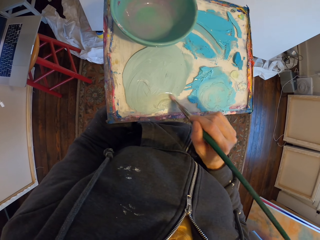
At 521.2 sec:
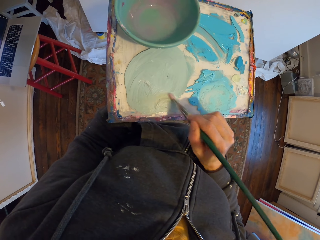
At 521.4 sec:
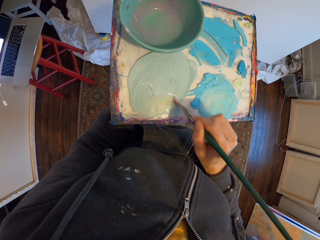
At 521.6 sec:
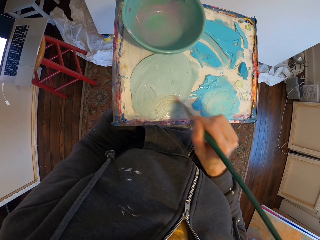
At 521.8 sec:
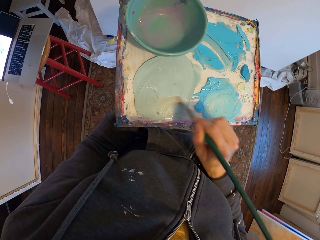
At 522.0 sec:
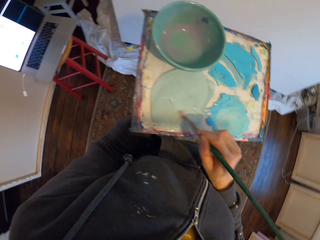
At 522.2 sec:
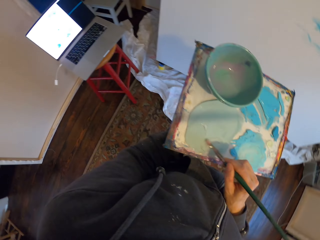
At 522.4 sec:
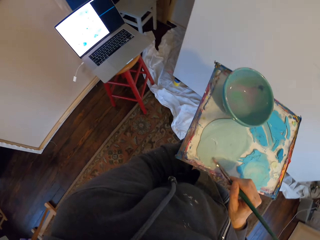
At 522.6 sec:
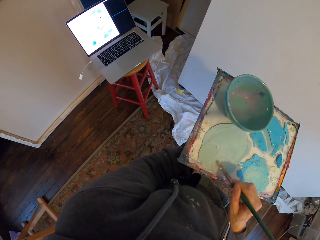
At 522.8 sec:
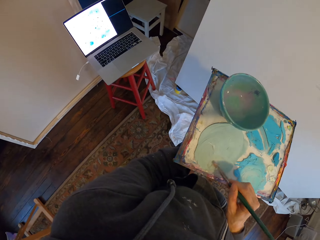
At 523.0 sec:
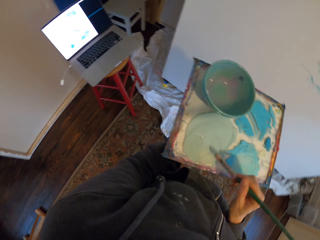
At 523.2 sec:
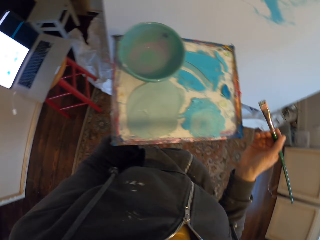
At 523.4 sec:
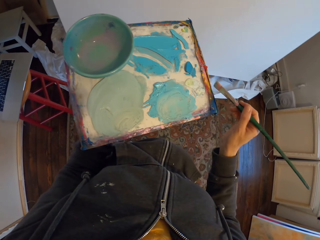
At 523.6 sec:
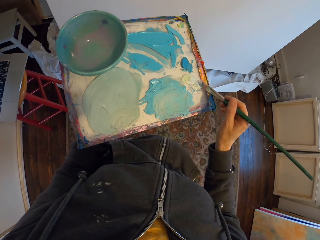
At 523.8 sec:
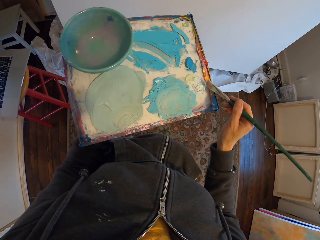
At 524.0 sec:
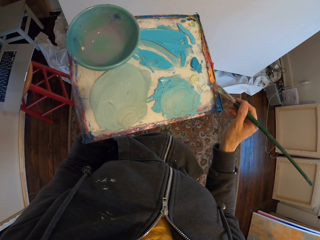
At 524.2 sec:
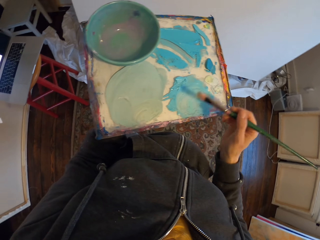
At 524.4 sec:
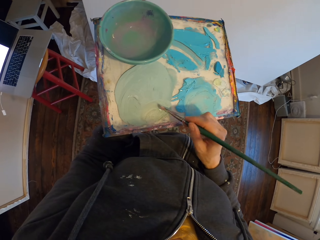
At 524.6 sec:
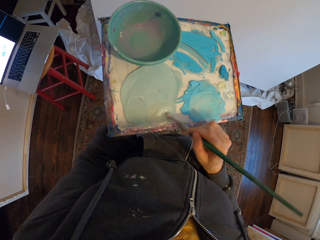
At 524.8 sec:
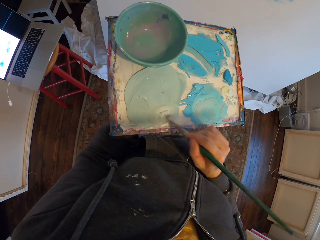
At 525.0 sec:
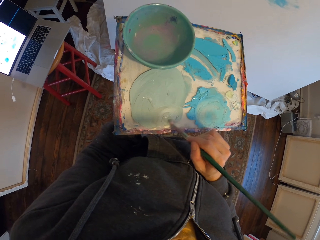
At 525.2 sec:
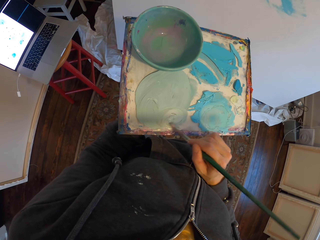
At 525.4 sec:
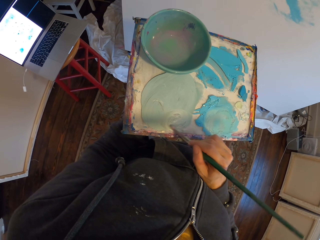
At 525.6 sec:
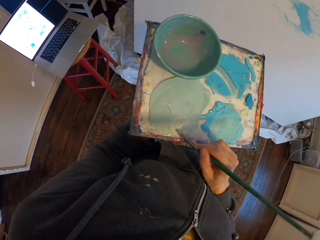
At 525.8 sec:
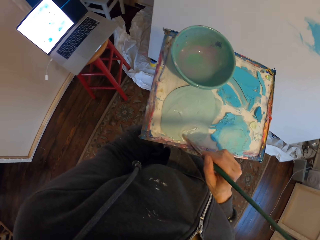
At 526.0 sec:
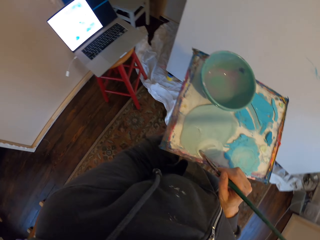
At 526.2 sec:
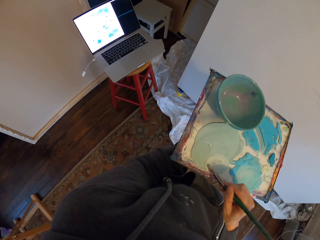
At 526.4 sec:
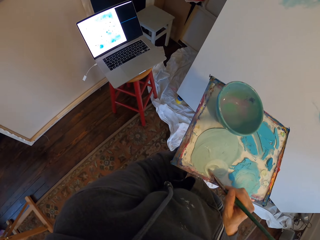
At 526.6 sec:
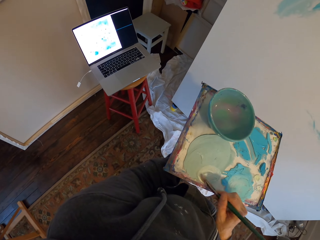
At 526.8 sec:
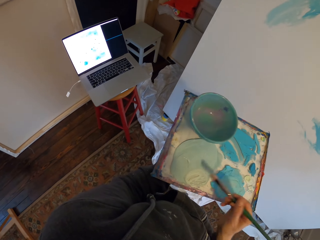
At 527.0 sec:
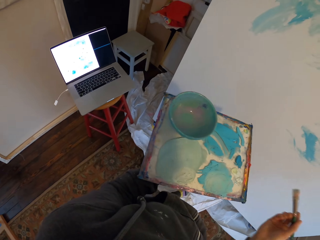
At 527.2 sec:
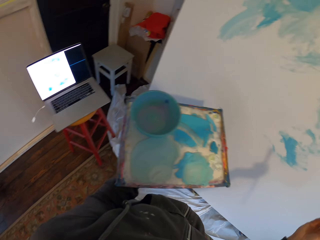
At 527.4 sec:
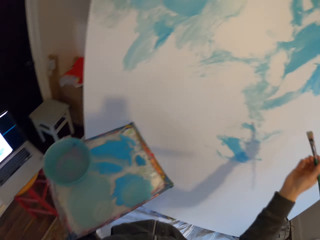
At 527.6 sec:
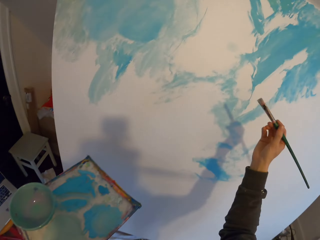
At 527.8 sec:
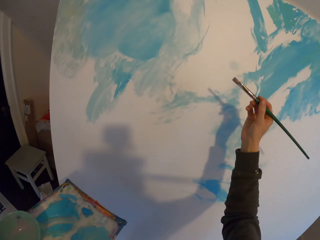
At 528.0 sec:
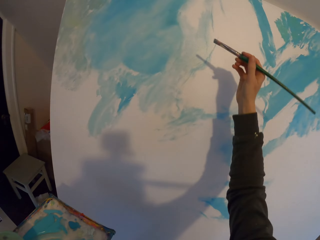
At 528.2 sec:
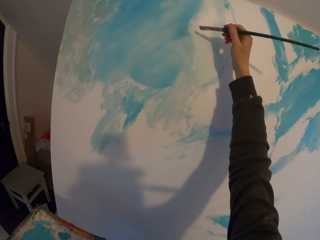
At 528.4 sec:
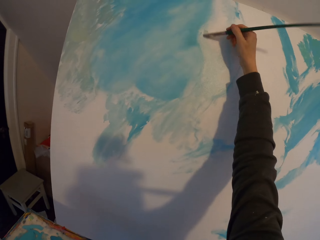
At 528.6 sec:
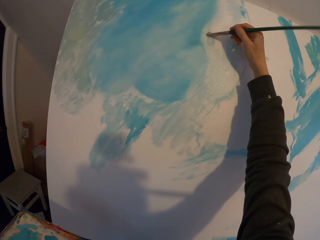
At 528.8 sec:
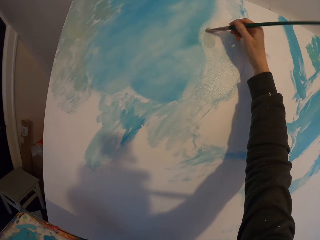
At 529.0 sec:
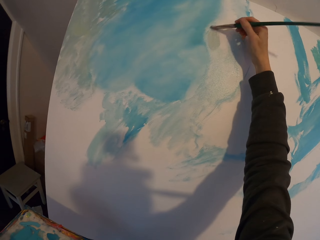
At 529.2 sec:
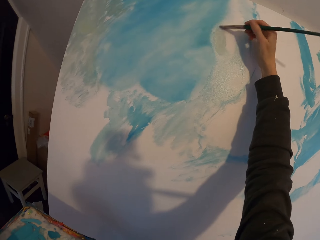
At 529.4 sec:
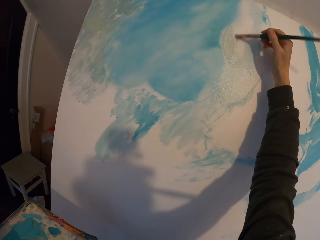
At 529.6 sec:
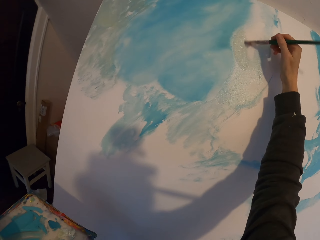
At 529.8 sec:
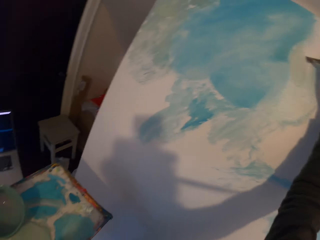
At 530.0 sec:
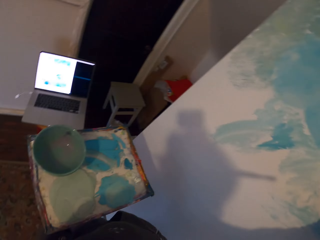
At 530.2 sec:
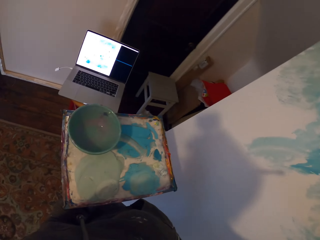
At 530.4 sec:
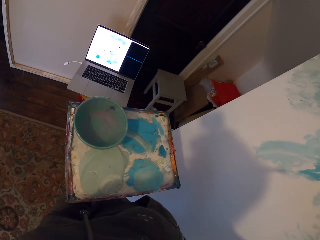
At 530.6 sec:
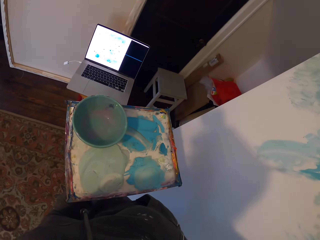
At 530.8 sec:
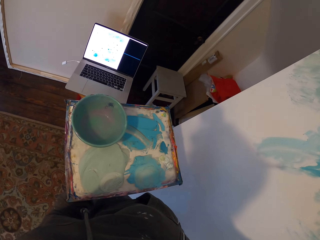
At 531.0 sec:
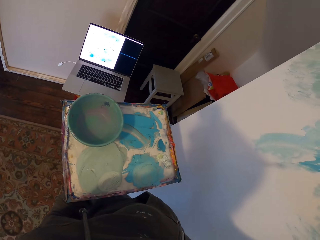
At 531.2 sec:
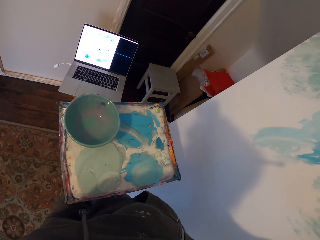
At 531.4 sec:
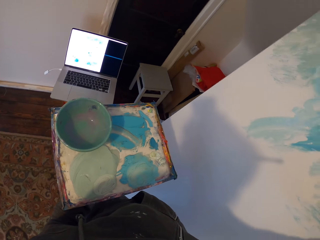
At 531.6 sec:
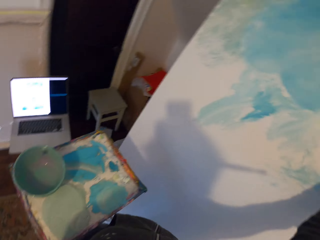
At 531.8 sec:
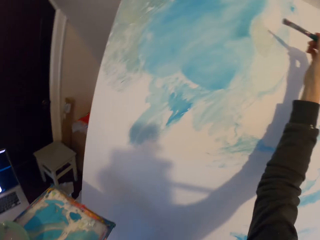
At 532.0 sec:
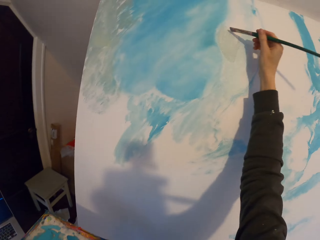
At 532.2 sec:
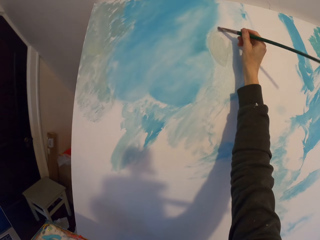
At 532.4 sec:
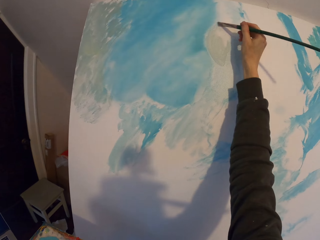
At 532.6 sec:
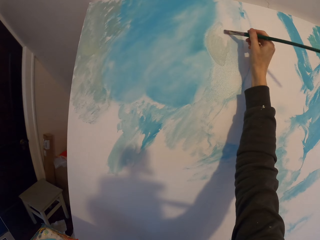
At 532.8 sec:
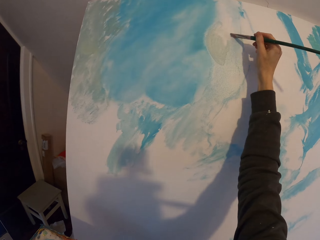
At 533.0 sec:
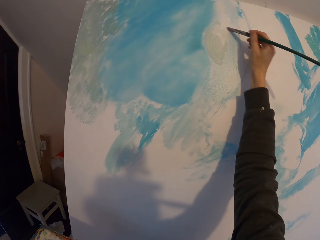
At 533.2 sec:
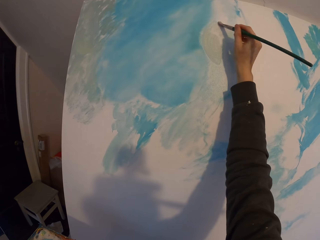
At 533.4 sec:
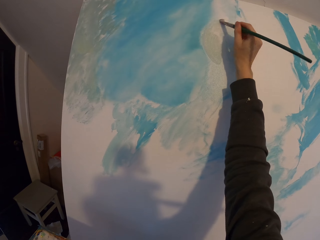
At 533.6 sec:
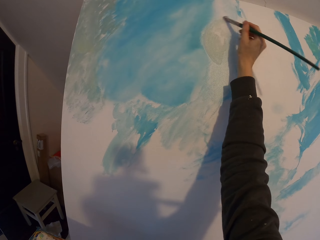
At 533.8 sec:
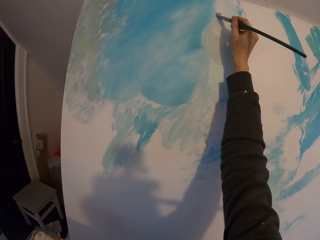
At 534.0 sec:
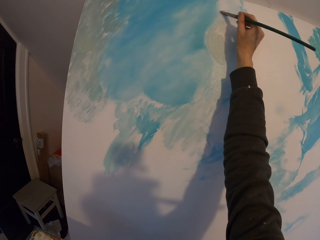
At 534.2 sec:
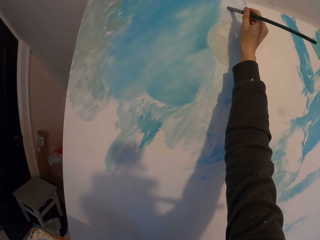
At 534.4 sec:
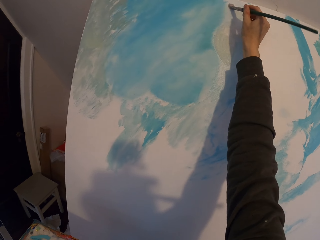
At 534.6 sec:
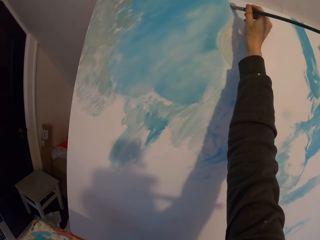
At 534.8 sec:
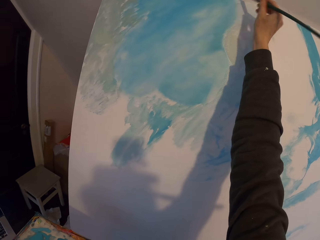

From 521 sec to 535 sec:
The camera wearer looks at the laptop. They dip the brush in the ink. They look at the laptop. They draw the art on the board. They look at the laptop. They draw the art on the board.

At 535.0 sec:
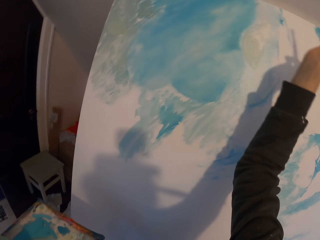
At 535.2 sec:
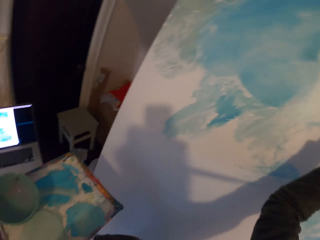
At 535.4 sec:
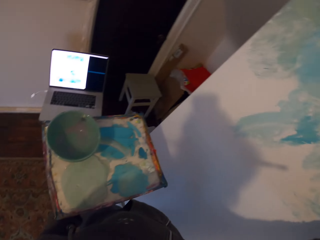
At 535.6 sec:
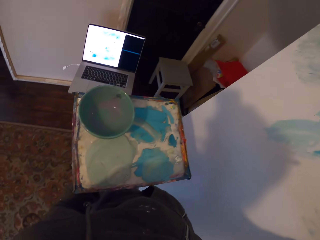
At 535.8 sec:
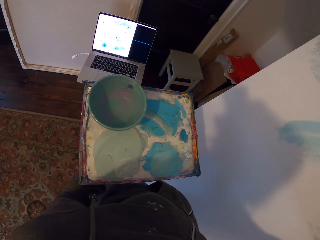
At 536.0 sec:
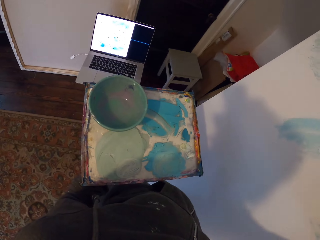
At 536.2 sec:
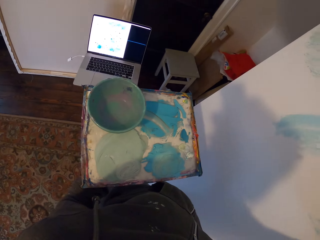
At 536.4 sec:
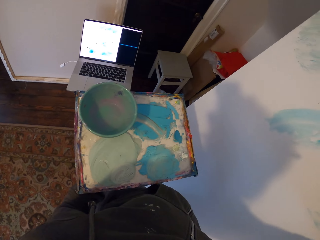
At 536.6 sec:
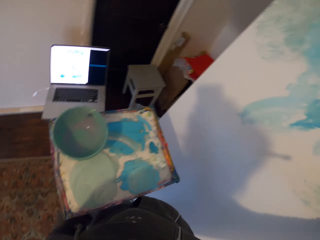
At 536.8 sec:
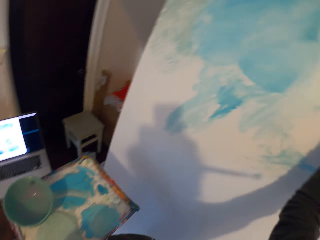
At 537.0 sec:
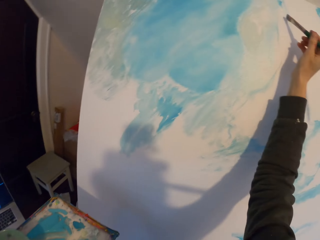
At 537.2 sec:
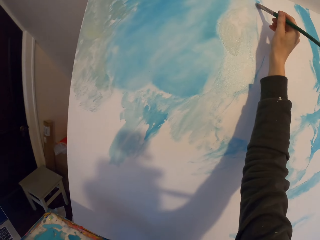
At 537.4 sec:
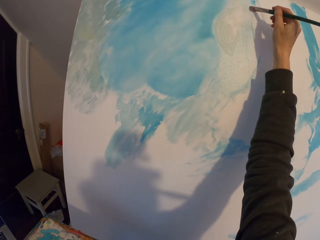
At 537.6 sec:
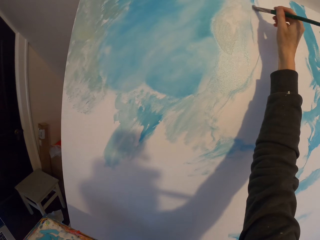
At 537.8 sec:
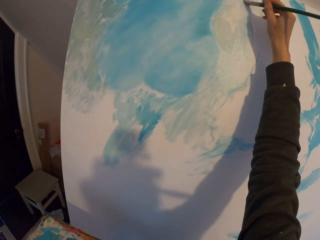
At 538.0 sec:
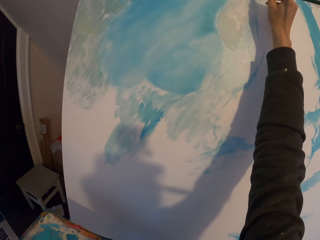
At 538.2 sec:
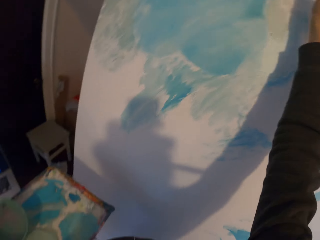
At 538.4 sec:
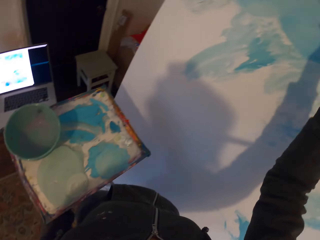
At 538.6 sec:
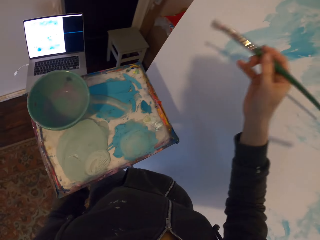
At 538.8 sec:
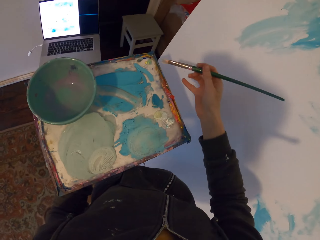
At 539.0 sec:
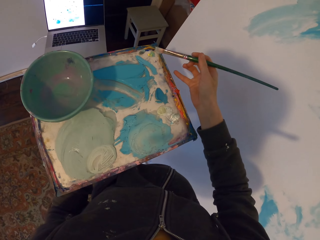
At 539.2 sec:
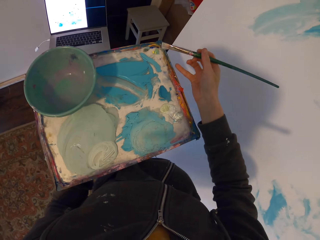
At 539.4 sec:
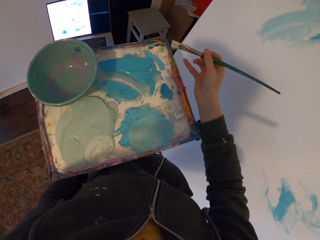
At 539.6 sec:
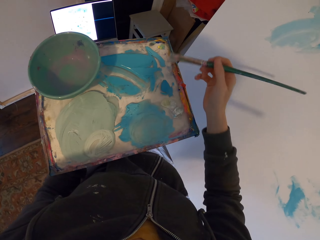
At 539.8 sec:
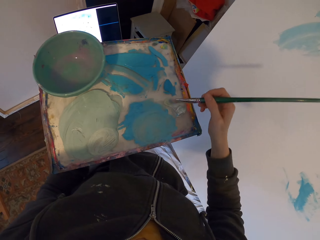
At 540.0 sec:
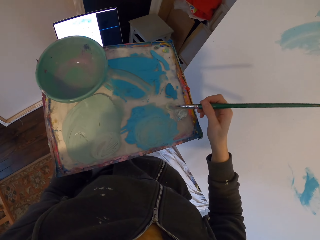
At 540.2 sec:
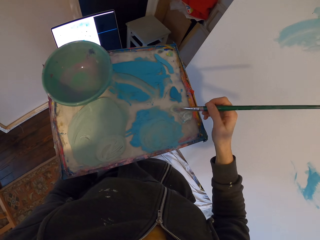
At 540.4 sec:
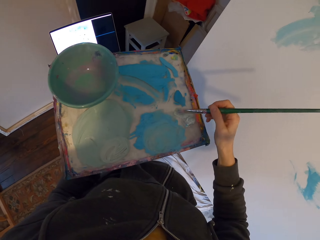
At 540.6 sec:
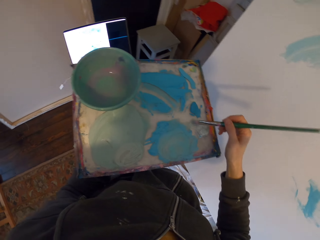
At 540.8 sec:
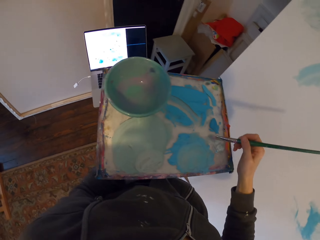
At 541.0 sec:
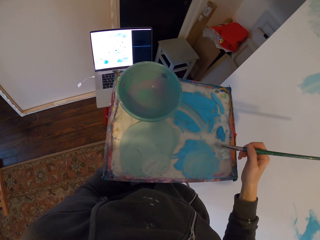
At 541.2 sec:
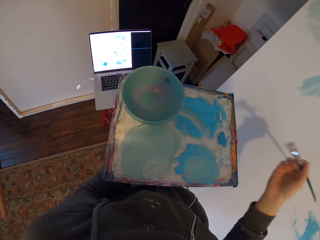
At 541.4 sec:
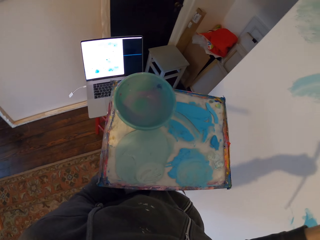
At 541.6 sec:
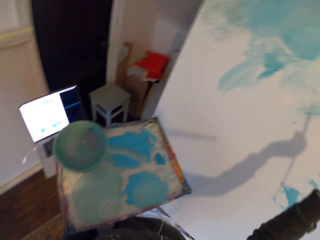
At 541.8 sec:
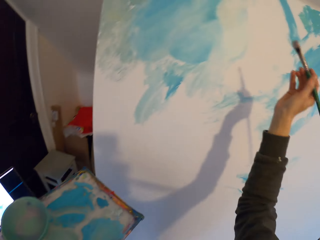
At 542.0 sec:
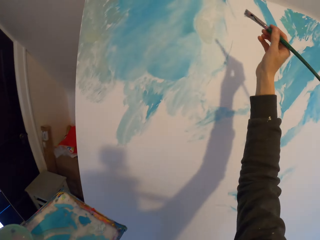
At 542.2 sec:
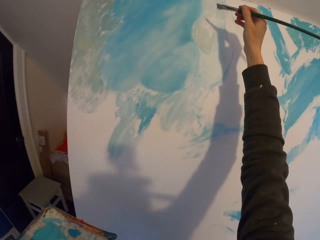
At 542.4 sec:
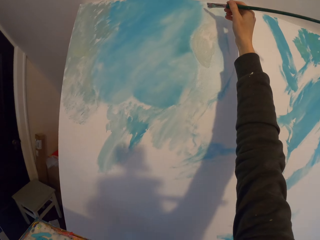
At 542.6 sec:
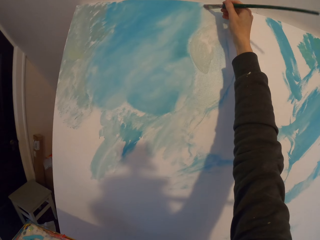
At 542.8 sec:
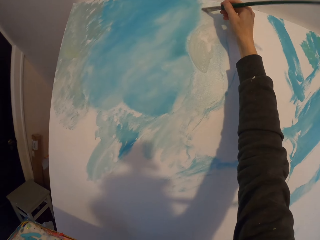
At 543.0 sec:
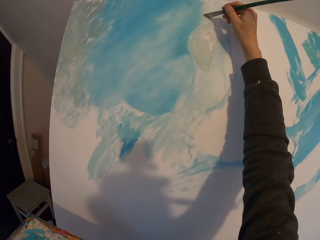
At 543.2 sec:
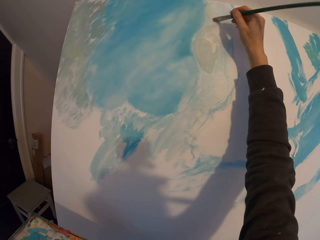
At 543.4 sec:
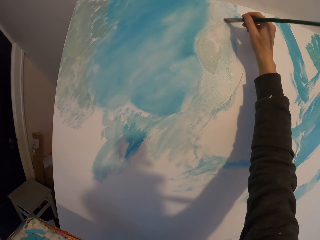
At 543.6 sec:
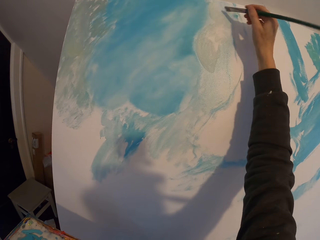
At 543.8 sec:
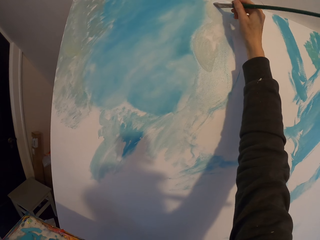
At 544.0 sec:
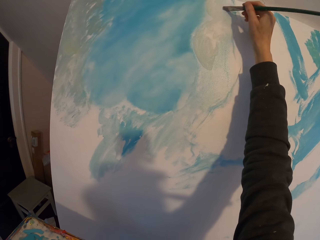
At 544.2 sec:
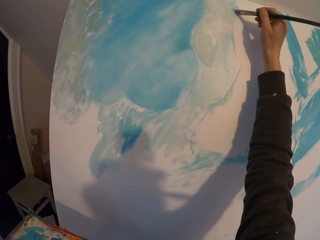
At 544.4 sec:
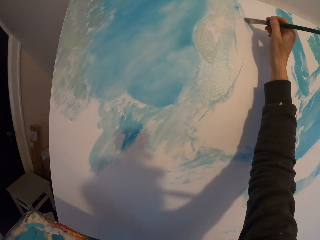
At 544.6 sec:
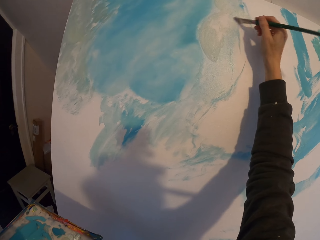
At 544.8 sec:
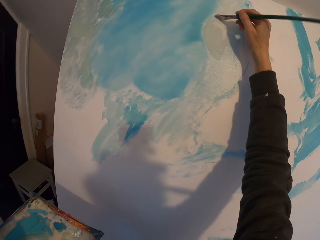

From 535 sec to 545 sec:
The camera wearer looks at the laptop. They draw the art on the board. They look at the laptop. They touch the paint. They dip the brush in the ink. They draw the art on the board.
